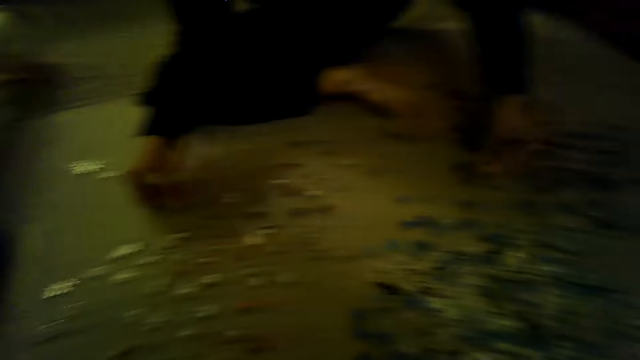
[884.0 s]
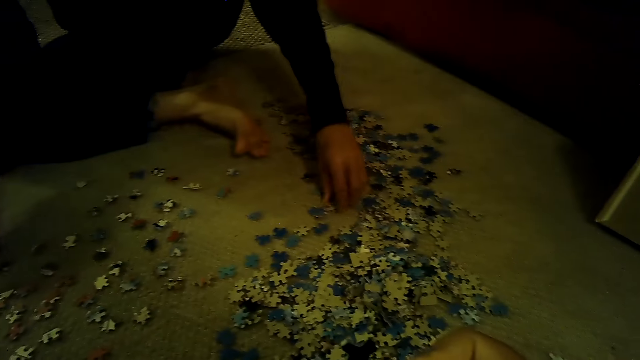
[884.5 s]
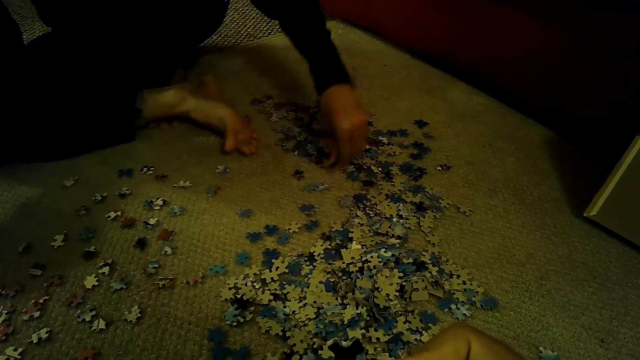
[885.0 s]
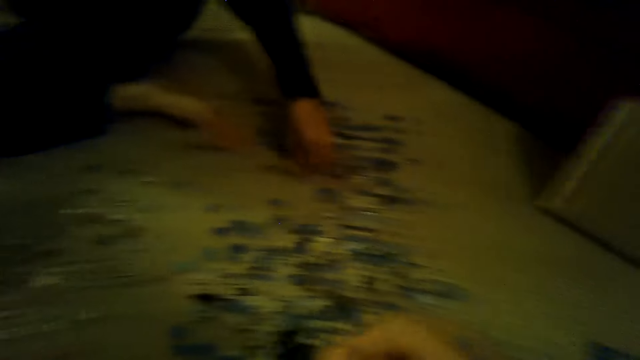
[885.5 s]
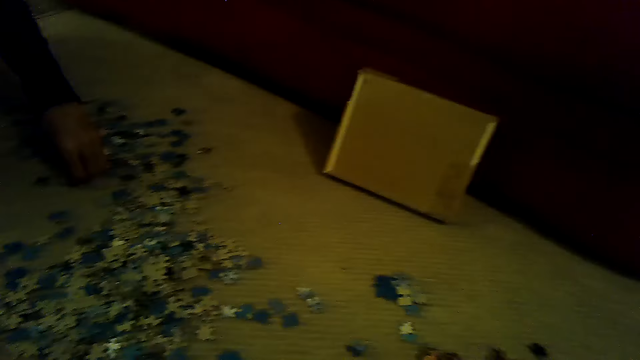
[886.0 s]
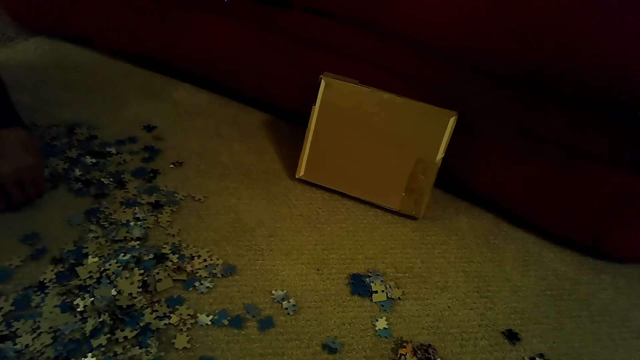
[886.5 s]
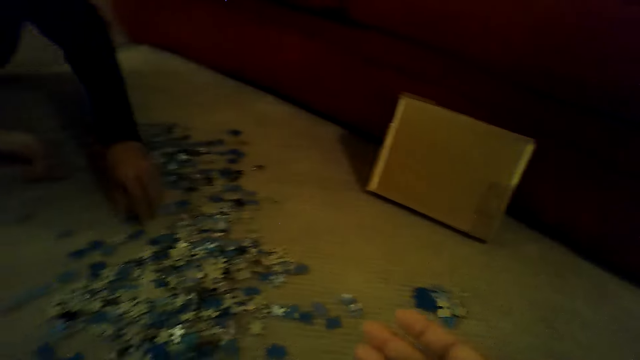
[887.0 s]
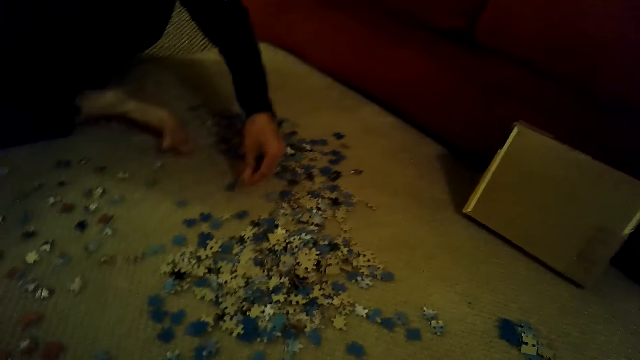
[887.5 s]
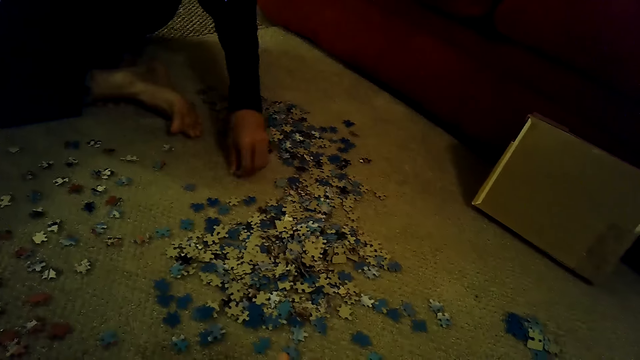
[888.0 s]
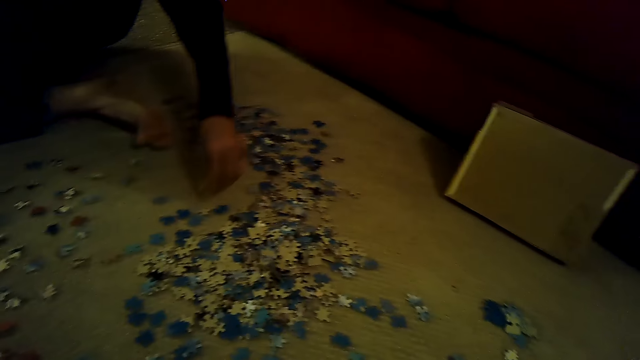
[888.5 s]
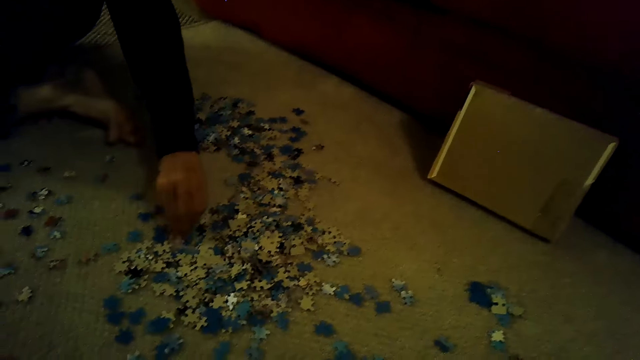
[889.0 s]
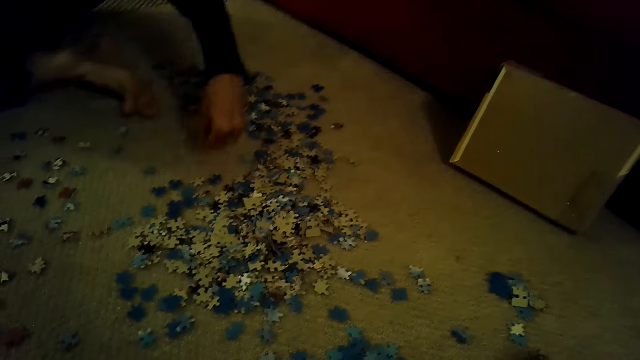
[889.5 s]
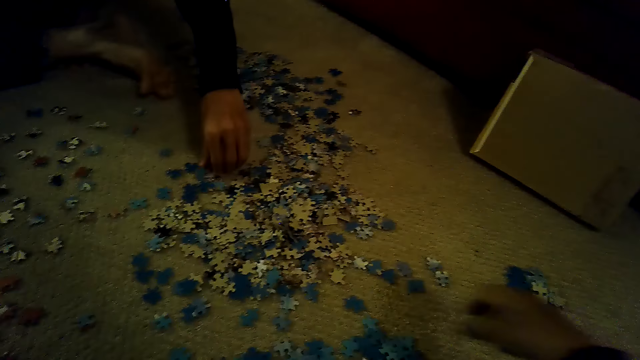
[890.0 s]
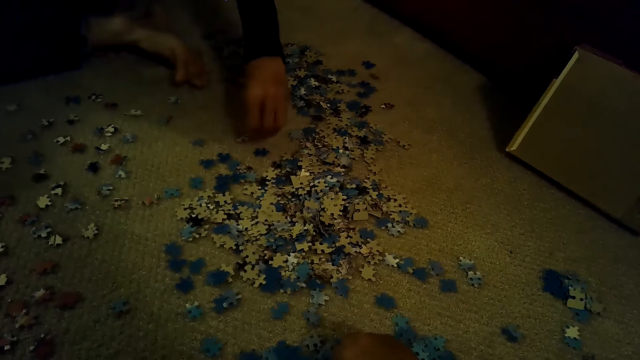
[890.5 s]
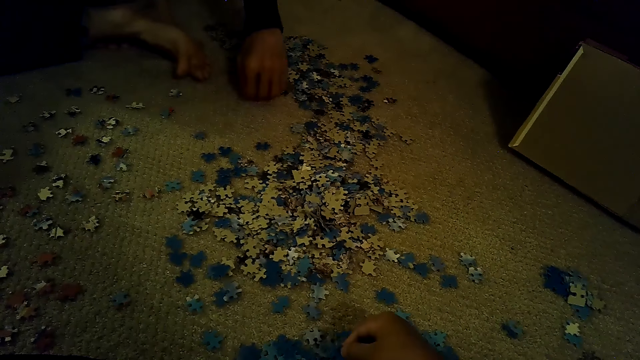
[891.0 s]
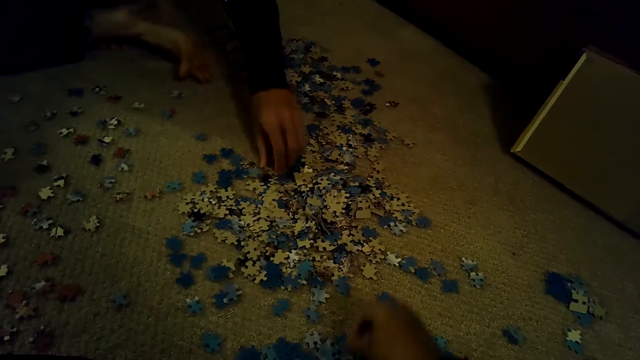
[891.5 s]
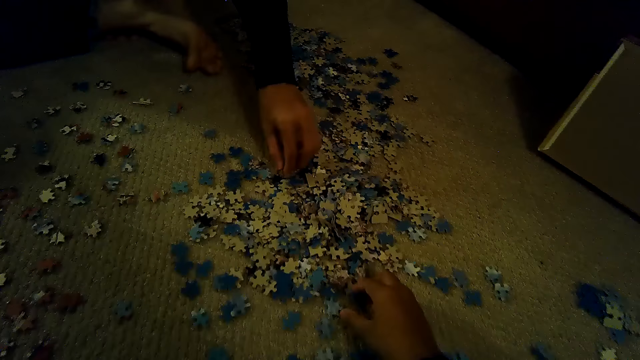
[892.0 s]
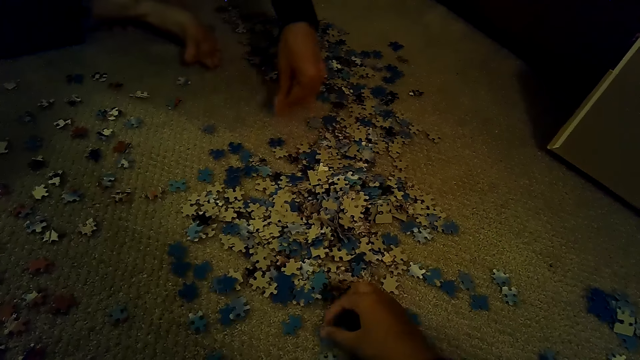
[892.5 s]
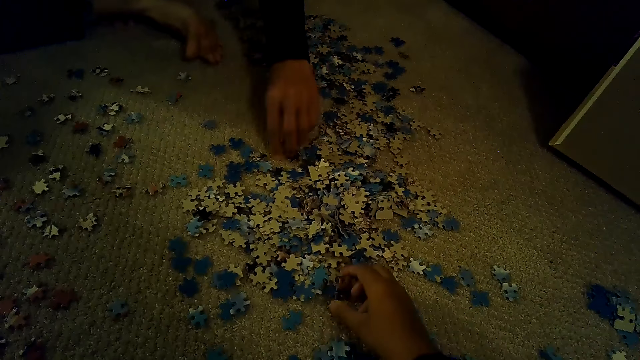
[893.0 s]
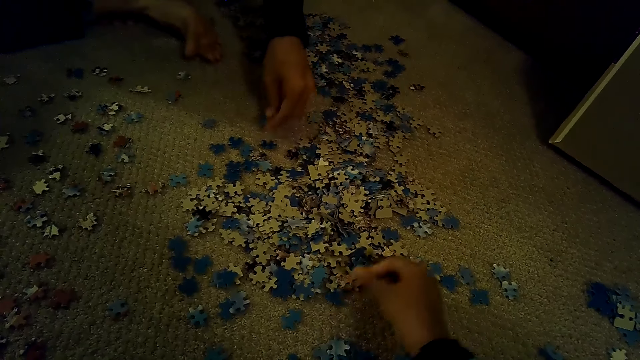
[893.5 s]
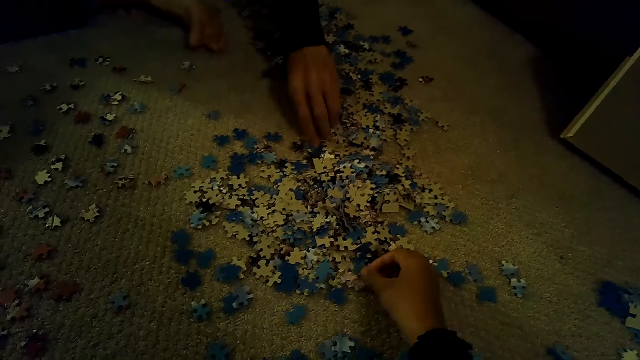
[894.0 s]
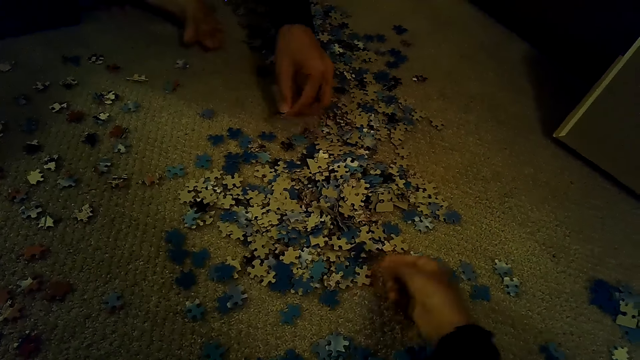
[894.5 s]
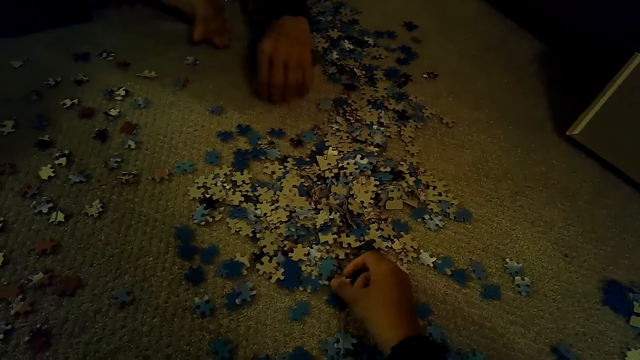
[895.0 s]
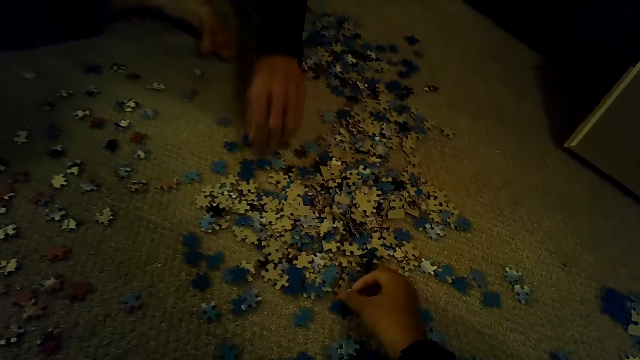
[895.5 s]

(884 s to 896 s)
The camera wearer looks around. They stare at the pieces of a jigsaw puzzle and sort the pieces of the jigsaw puzzle. A man plays the jigsaw puzzle.

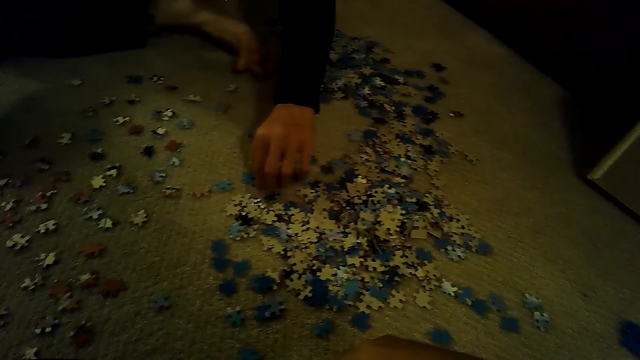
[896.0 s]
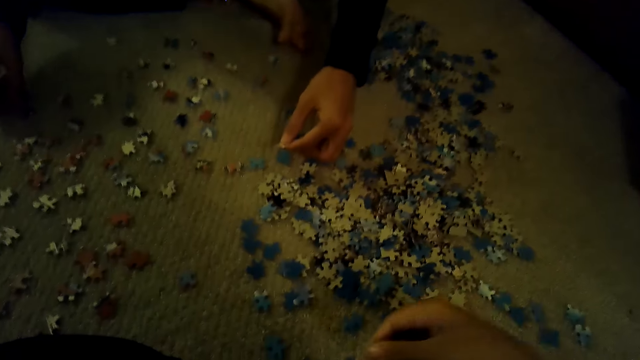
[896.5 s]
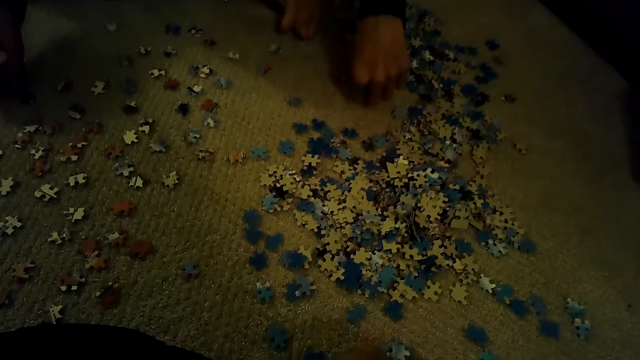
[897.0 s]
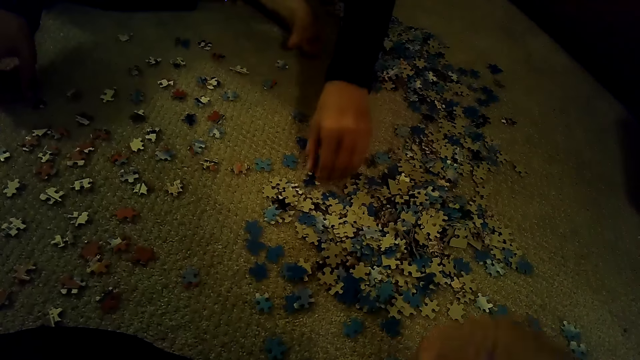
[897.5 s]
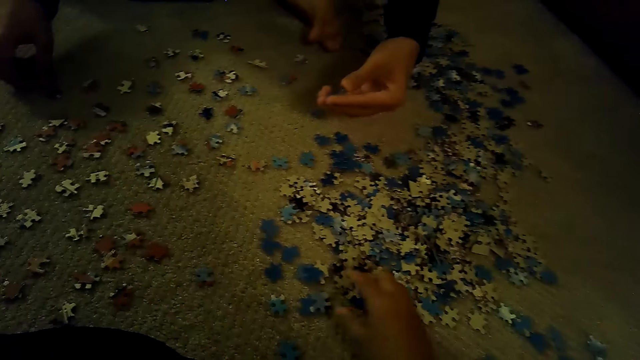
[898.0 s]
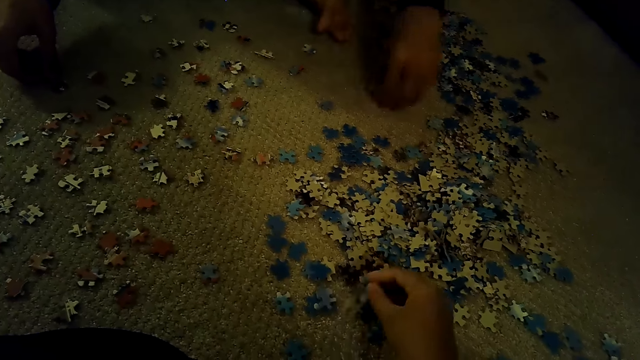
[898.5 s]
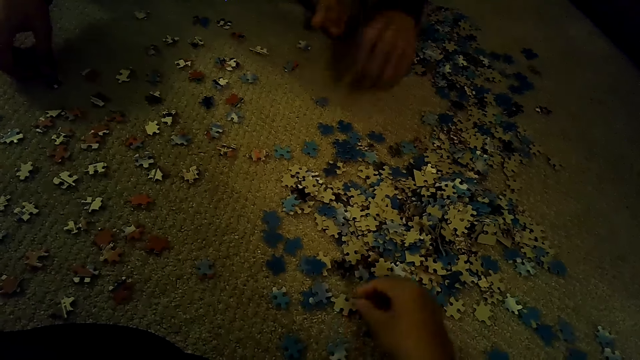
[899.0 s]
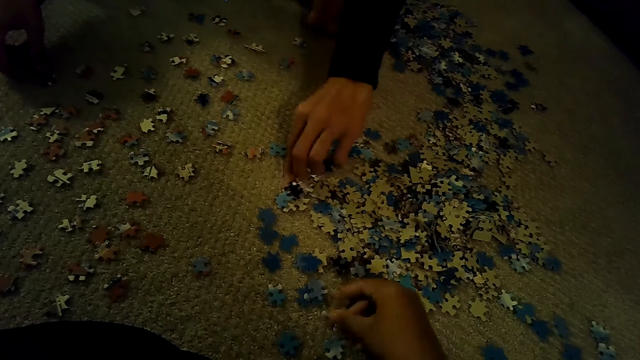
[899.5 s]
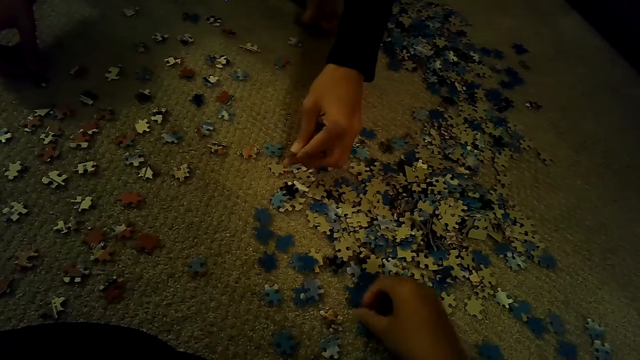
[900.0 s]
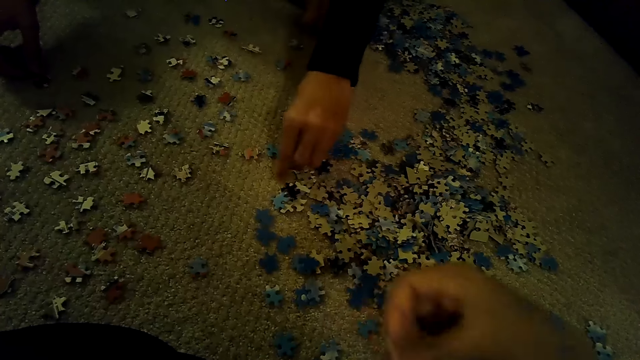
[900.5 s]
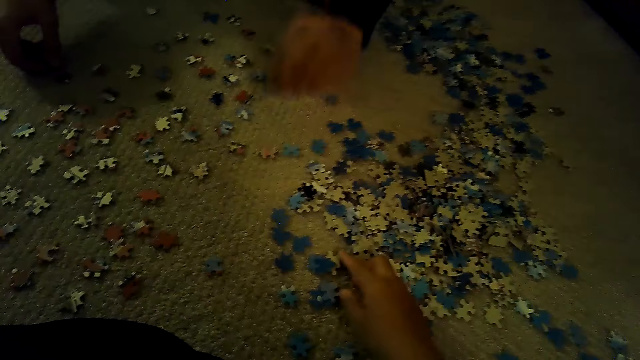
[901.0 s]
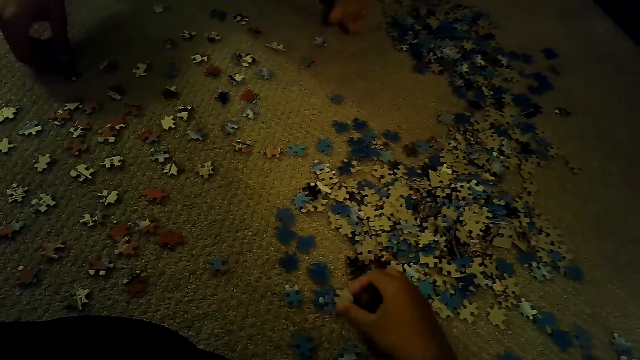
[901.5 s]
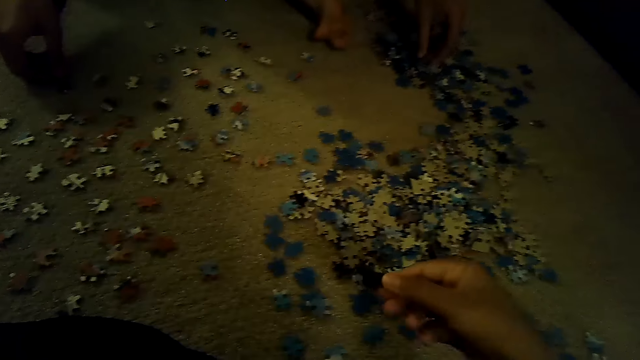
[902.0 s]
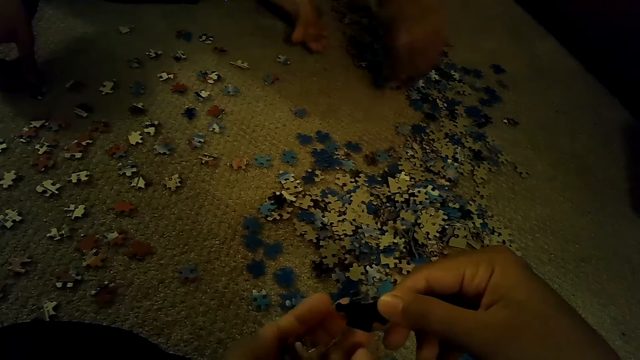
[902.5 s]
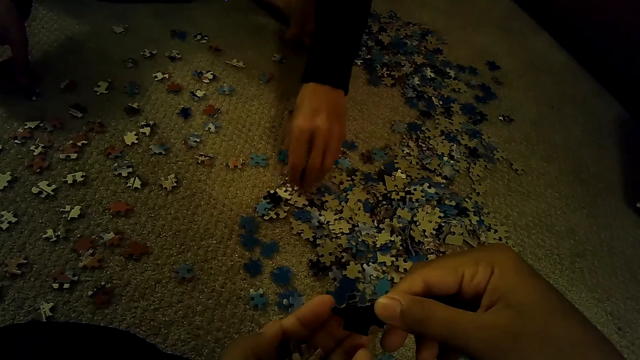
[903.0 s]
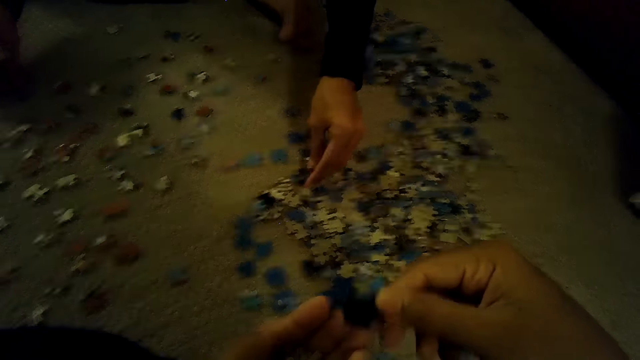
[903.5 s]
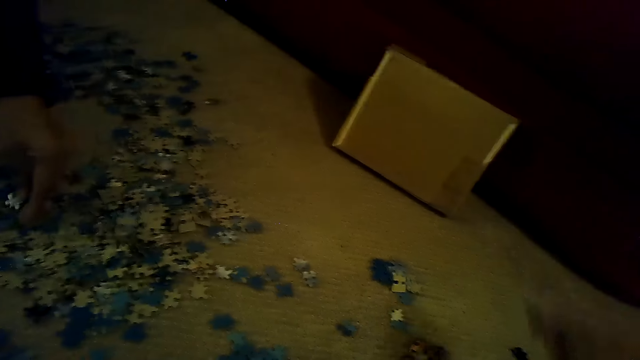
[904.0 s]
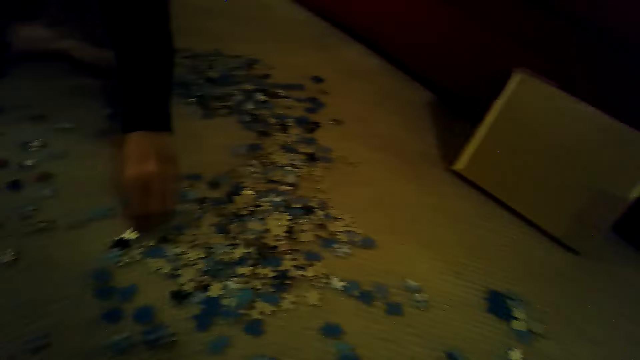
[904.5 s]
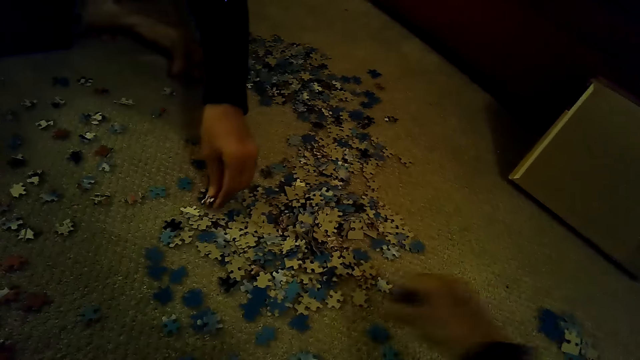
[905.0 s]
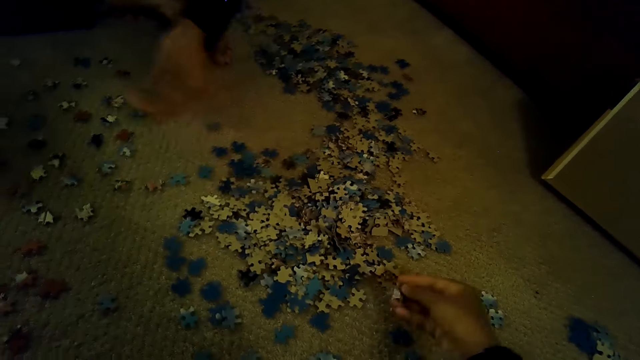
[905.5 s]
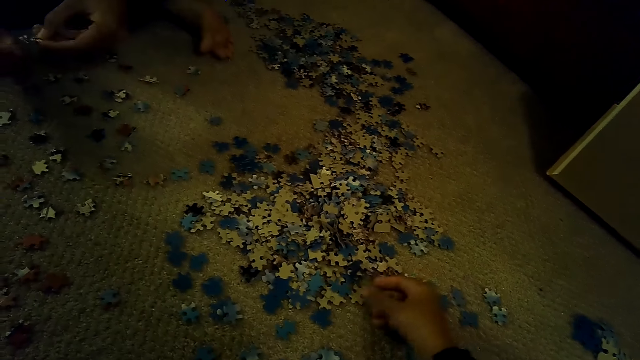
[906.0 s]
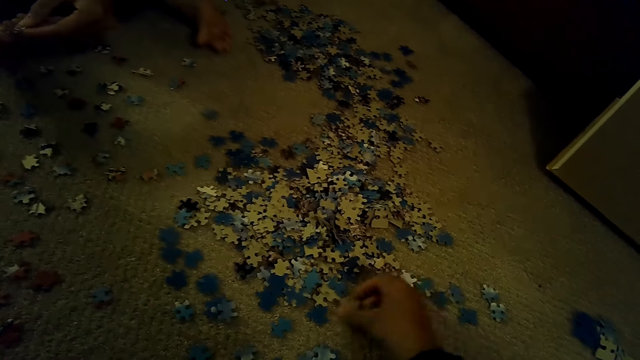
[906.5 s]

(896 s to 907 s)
The camera wearer plays a jigsaw puzzle.
